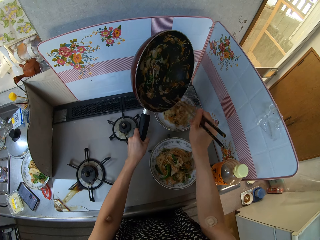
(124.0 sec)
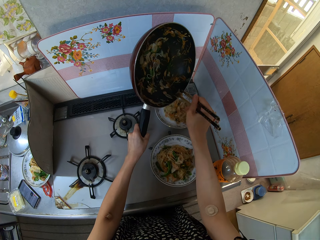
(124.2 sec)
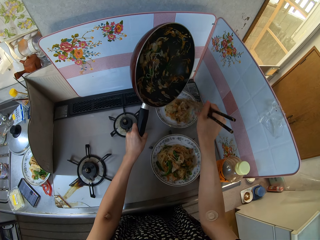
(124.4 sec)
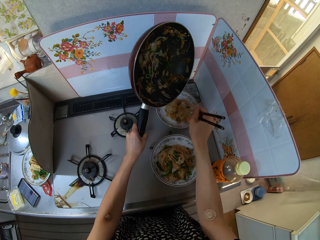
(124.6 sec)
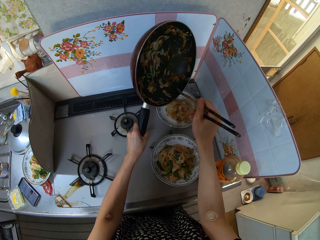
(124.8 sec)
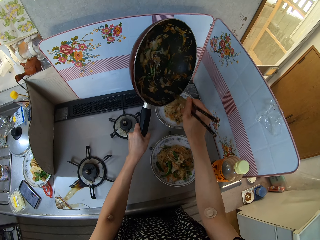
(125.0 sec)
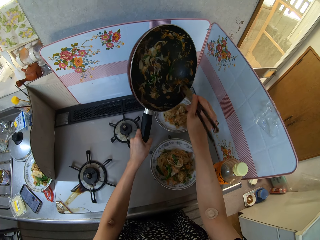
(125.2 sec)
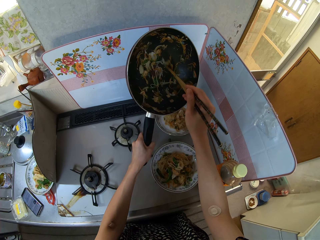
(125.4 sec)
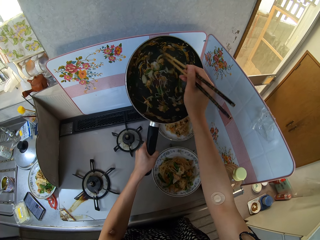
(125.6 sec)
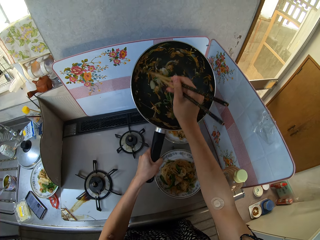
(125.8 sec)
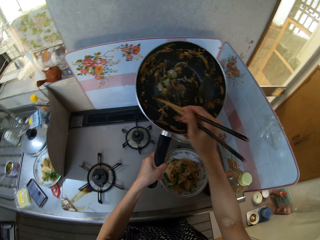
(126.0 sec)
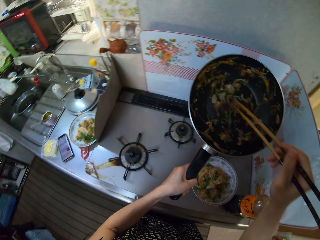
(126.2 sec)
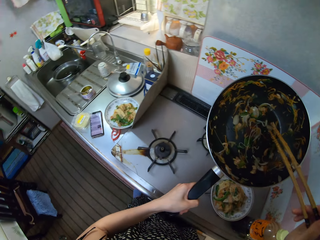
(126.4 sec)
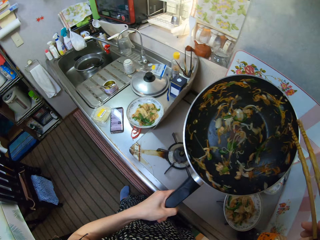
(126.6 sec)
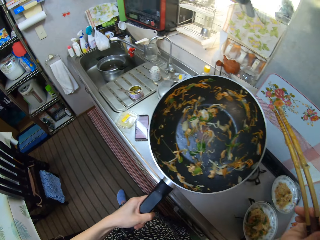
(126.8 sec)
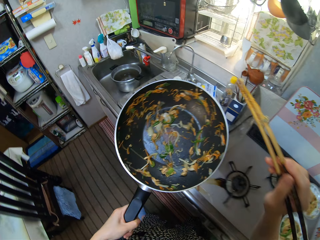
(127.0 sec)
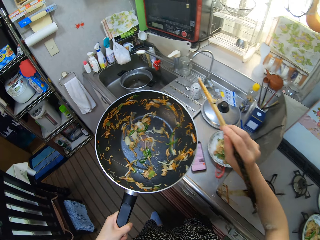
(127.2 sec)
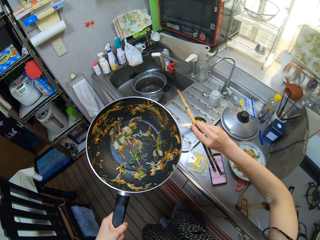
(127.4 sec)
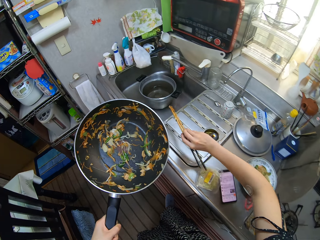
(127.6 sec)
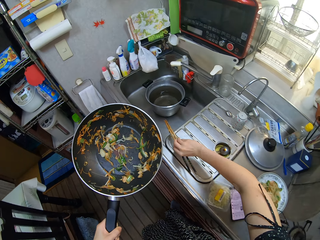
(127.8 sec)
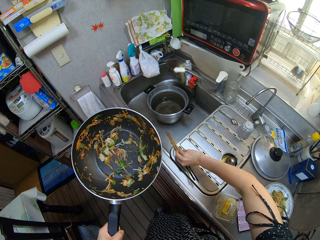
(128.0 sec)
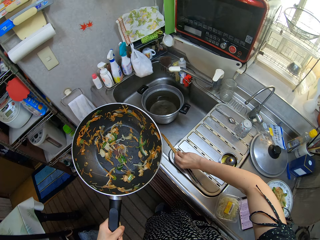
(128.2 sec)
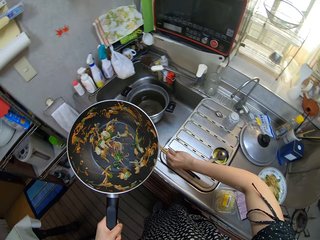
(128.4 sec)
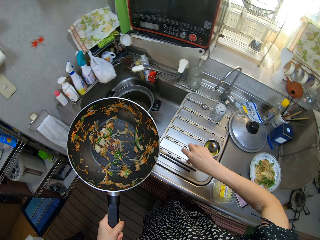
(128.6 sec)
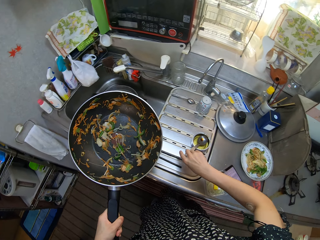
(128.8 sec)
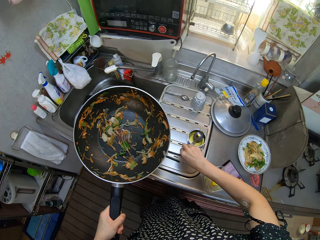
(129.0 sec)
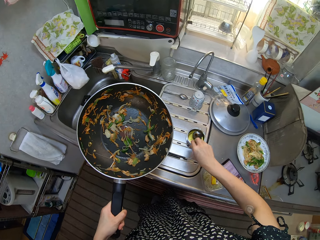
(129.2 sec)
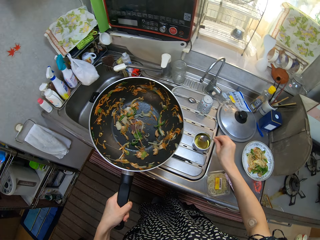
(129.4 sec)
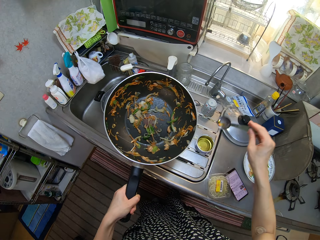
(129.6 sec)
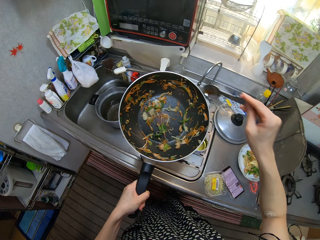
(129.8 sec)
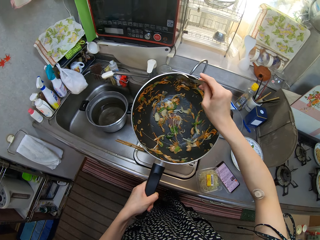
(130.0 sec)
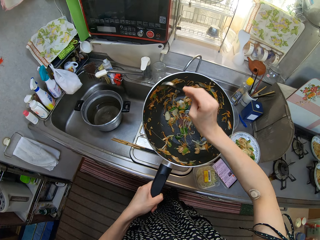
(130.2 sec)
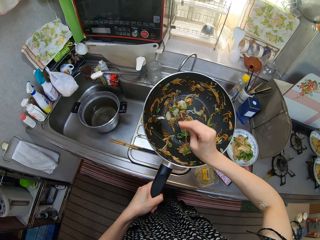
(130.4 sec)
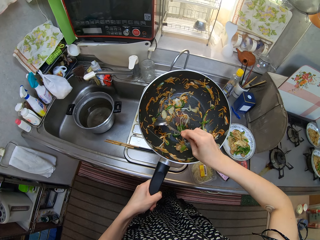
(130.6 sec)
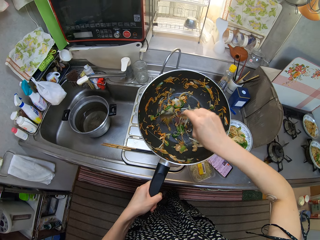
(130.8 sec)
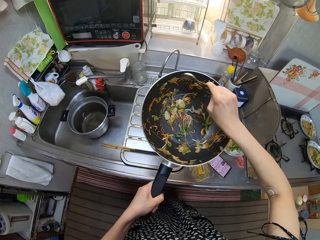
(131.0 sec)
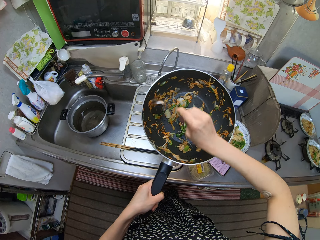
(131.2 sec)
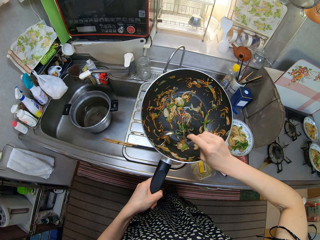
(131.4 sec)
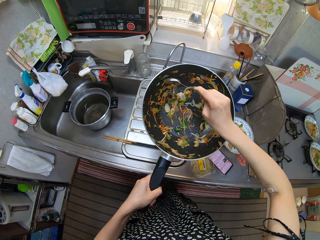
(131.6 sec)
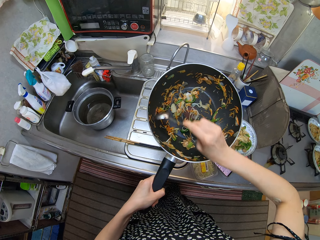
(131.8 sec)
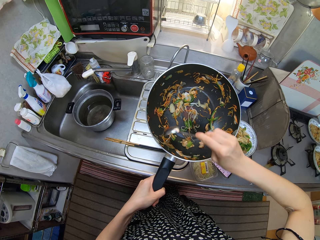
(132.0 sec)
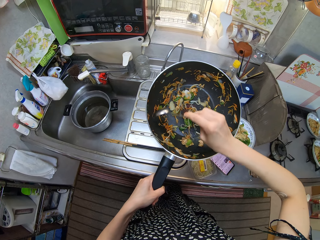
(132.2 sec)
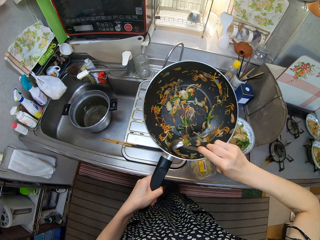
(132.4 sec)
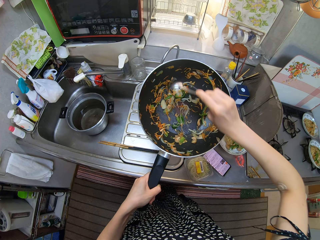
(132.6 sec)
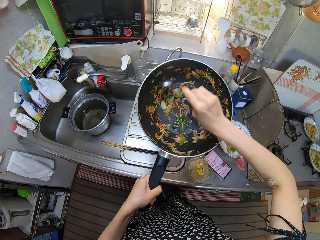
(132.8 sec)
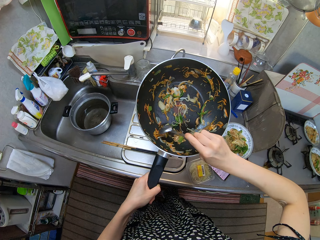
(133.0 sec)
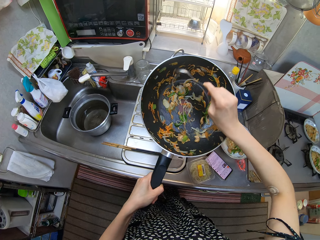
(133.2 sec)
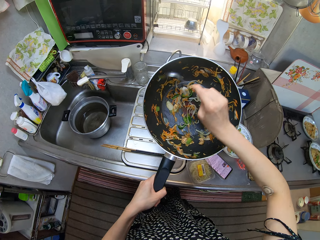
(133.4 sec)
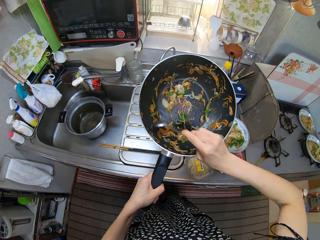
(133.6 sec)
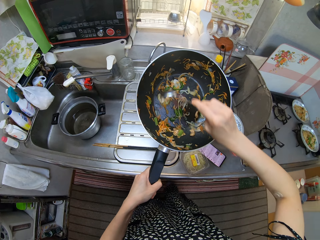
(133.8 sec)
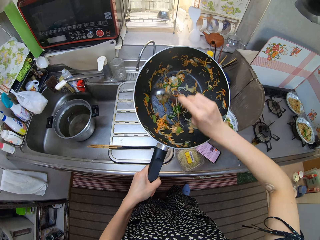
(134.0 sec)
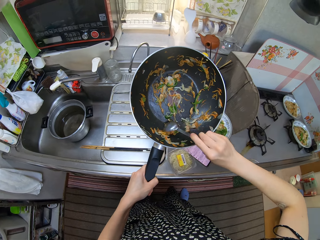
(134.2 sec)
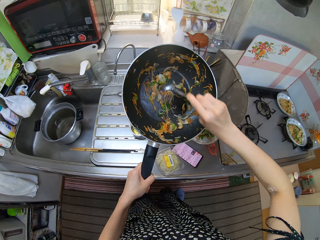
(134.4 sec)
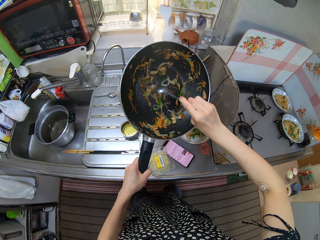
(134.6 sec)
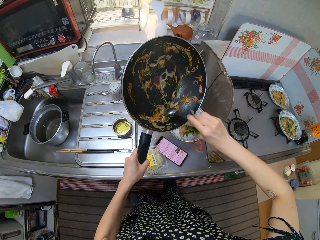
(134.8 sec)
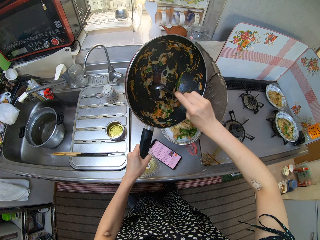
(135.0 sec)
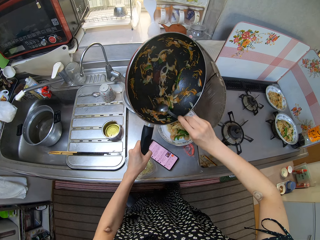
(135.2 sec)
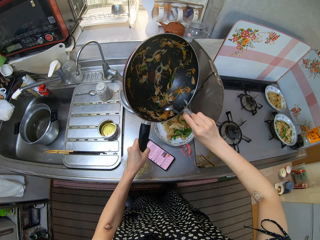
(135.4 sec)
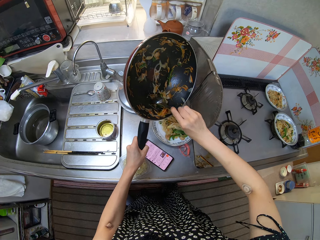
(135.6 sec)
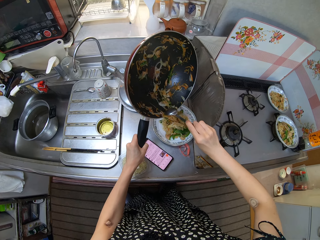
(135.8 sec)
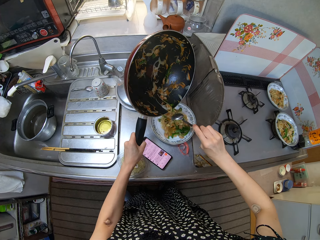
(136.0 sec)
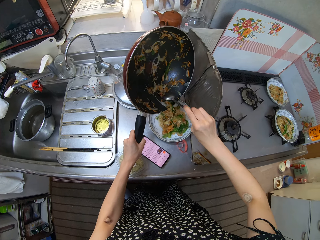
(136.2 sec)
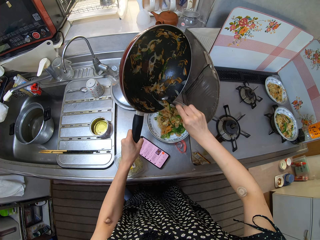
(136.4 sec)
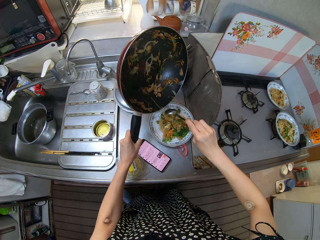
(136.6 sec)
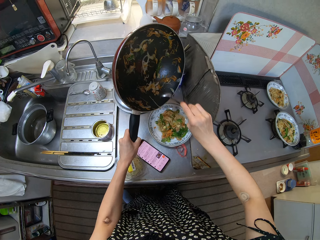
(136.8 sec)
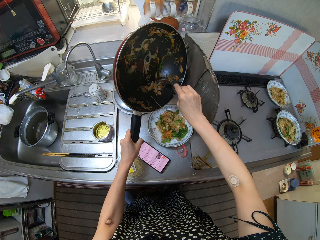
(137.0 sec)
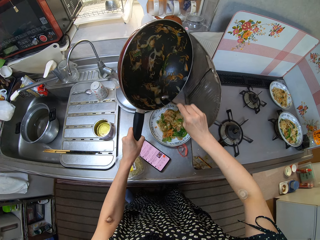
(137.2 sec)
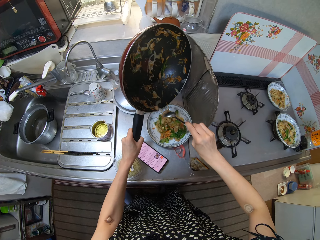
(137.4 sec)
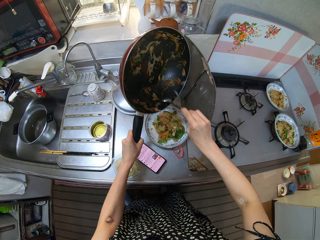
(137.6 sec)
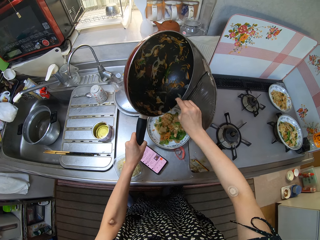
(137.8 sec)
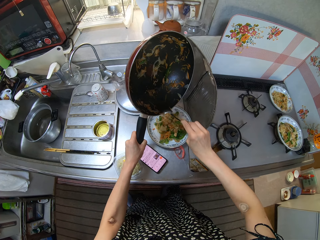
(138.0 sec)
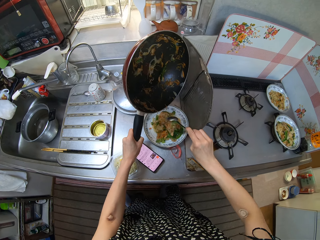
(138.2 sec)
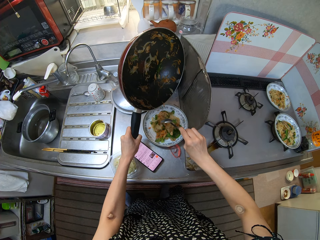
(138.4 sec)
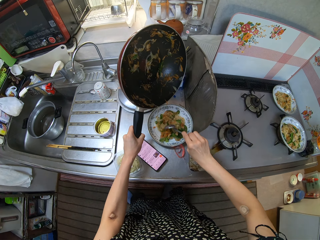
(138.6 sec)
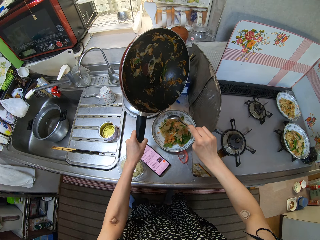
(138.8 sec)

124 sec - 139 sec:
The camera wearer drops the chopsticks on the sink with his right hand. He picks up a spoon from the sink with his right hand. He adjusts the noodles in the frying pan with the spoon in his right hand. He scratches the pan with the spoon. He puts the noodles from the frying pan into the plate on the table with the spoon in his right hand.

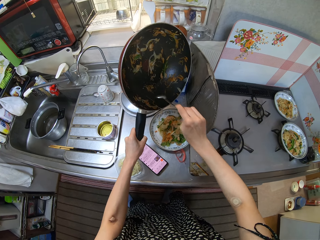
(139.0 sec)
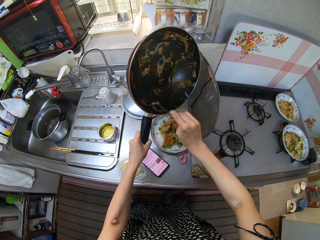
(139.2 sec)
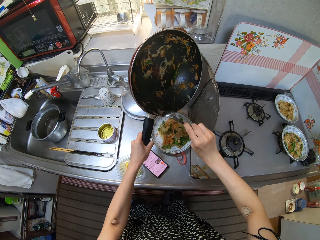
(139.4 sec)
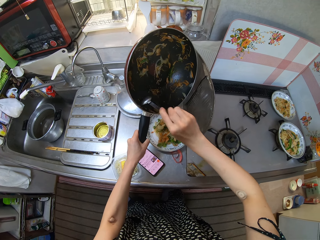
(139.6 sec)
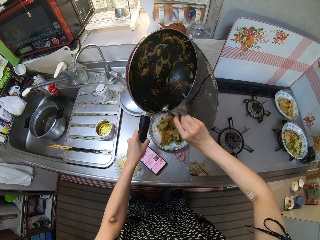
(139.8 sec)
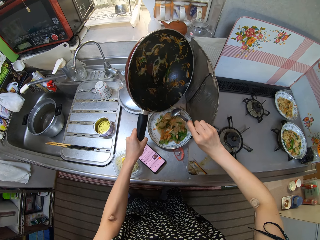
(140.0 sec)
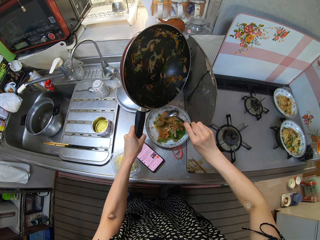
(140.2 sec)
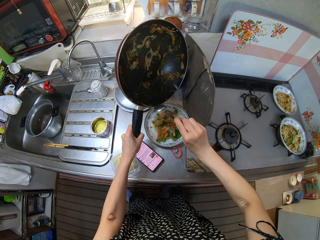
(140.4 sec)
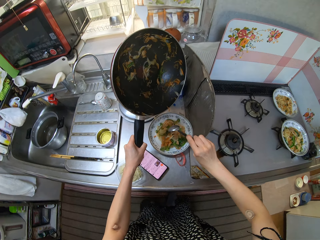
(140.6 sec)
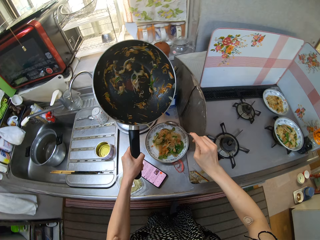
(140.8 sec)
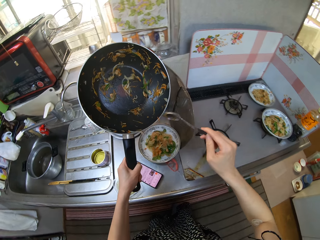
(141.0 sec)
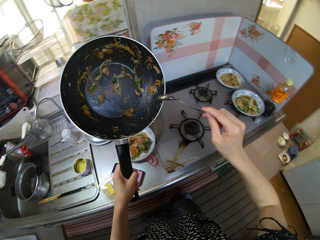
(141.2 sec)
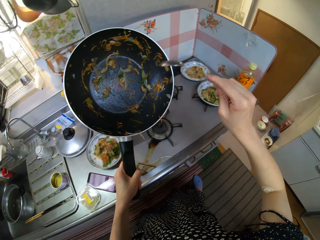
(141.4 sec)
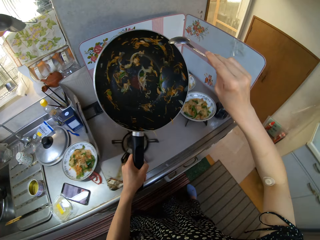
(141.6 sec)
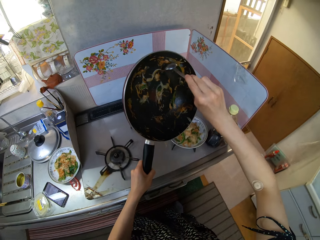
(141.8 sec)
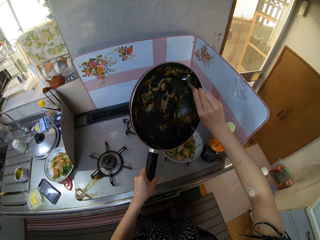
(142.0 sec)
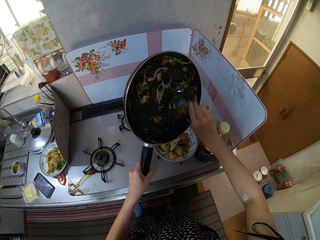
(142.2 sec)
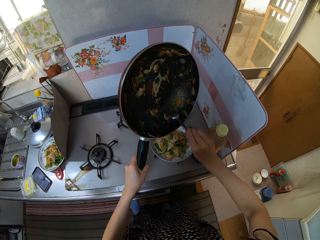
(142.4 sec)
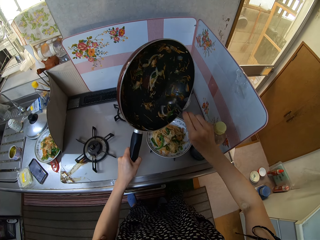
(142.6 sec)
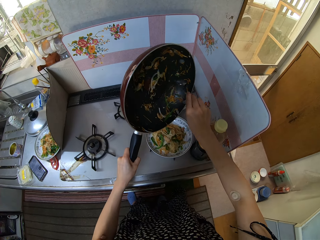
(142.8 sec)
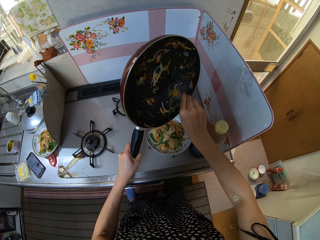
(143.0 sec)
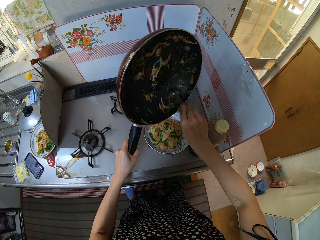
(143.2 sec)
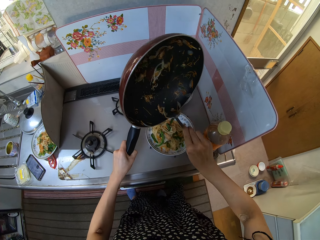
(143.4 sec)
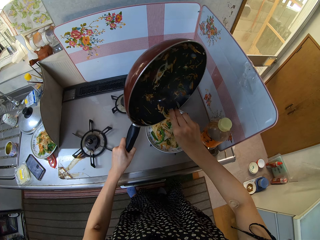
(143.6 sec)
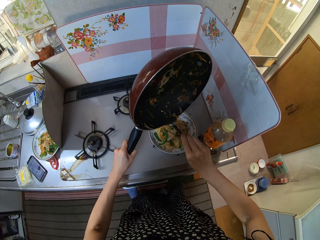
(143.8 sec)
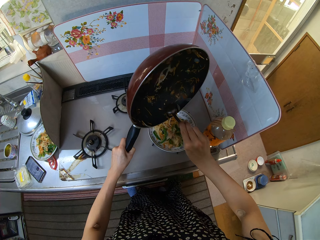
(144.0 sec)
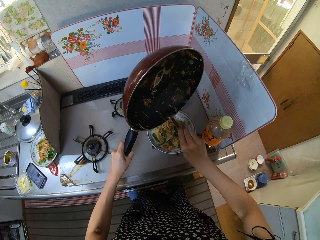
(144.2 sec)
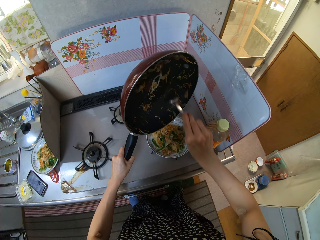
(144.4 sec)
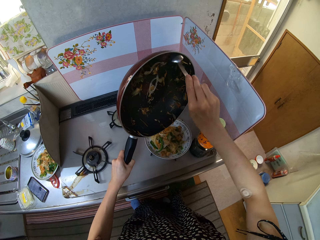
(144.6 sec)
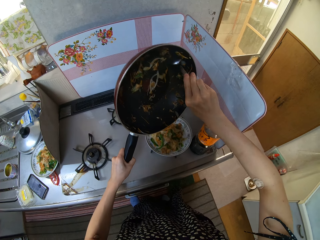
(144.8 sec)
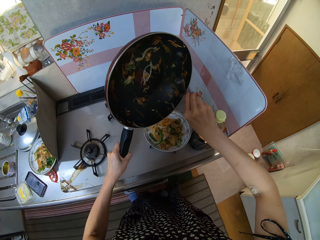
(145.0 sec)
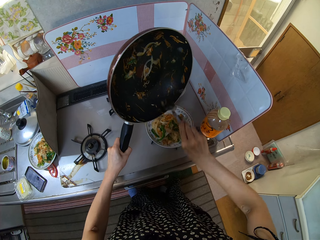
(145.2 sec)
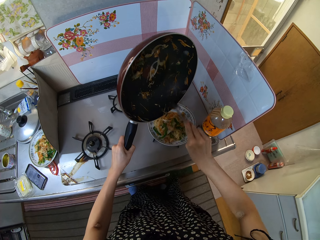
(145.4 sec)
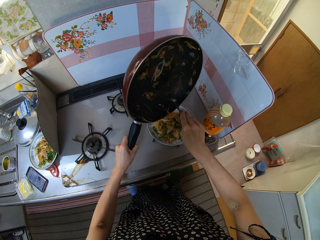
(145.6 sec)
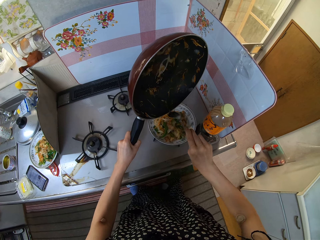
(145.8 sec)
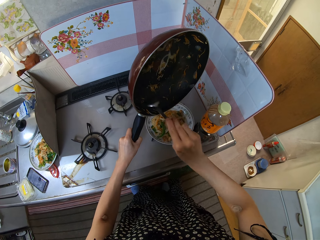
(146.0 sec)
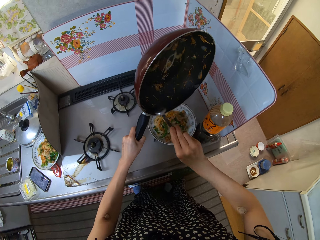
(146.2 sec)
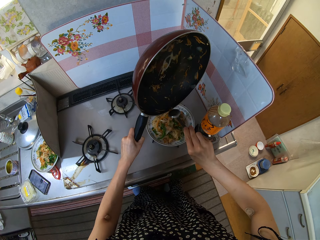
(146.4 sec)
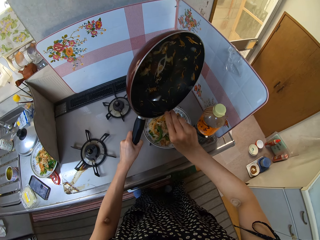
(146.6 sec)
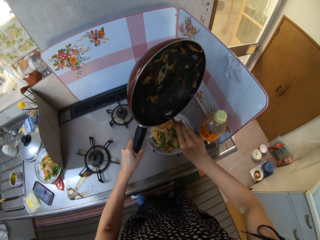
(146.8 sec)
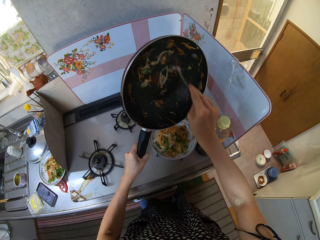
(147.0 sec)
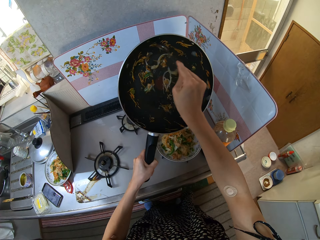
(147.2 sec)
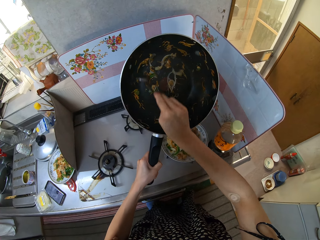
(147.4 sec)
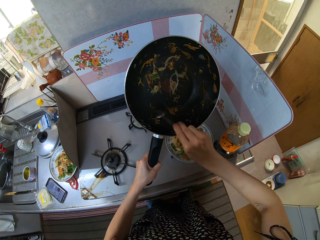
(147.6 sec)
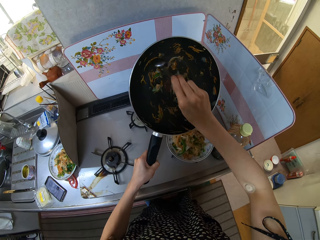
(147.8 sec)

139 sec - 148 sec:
The camera wearer scratches the pan. He puts noodles from the frying pan into the plate on the cooker with the spoon in his right hand. He scratches the pan repeatedly.
